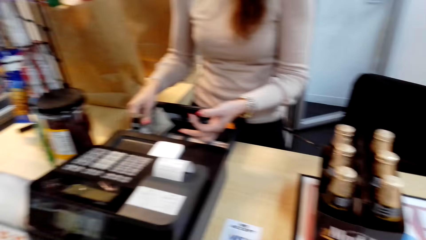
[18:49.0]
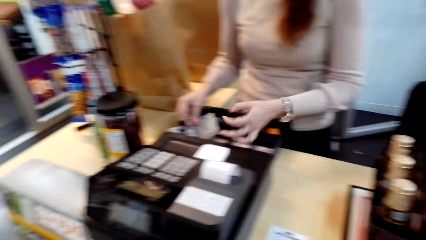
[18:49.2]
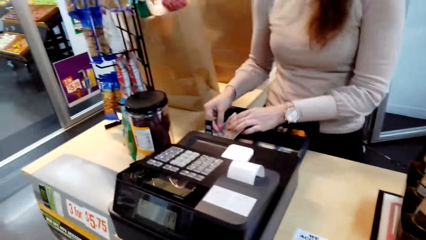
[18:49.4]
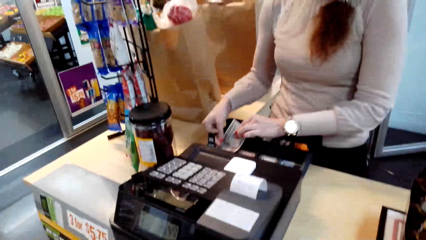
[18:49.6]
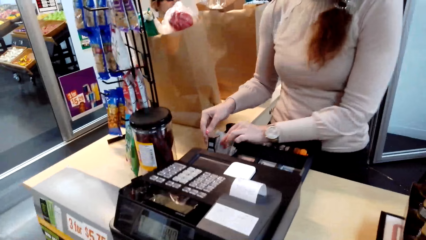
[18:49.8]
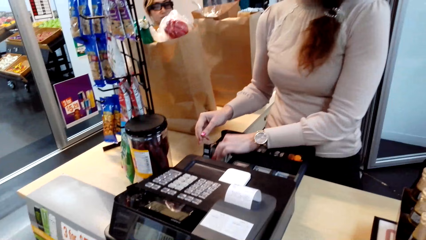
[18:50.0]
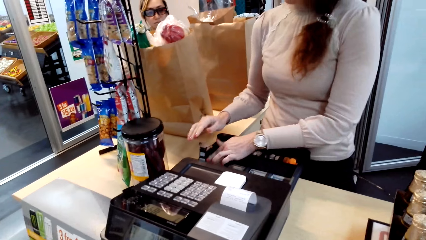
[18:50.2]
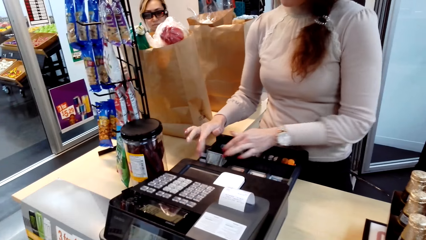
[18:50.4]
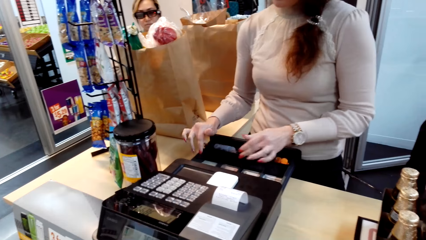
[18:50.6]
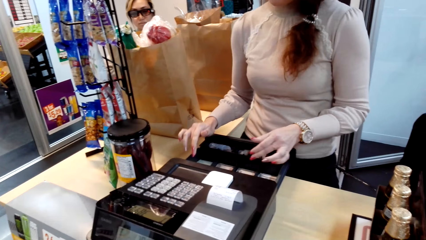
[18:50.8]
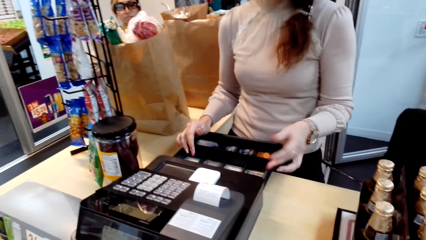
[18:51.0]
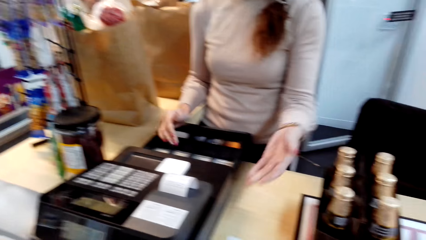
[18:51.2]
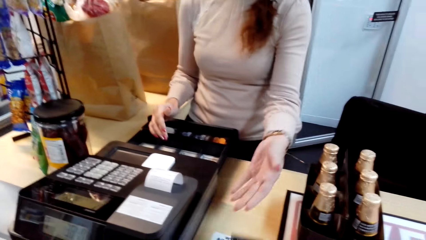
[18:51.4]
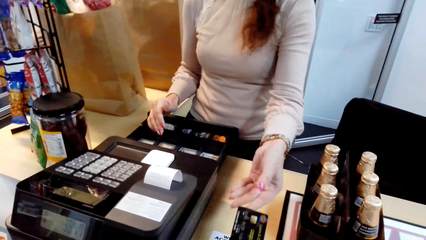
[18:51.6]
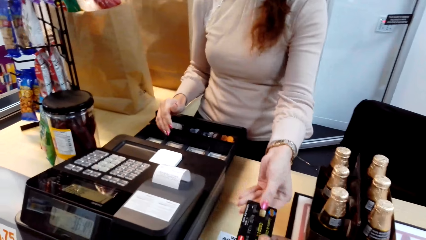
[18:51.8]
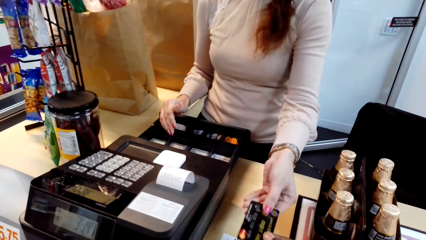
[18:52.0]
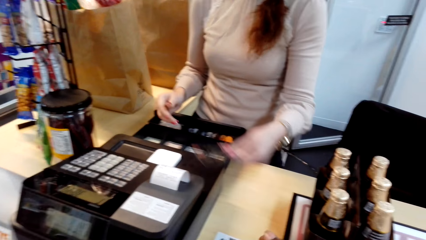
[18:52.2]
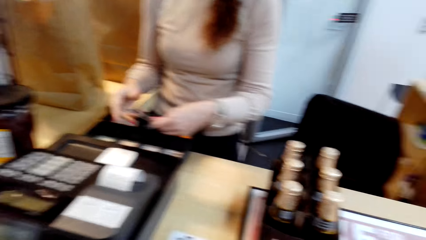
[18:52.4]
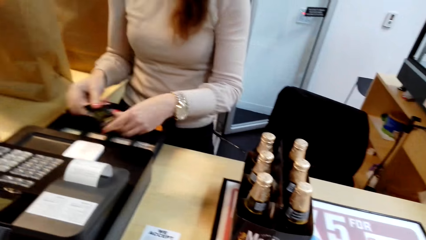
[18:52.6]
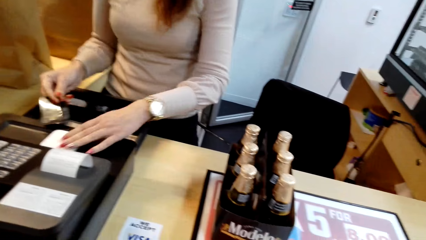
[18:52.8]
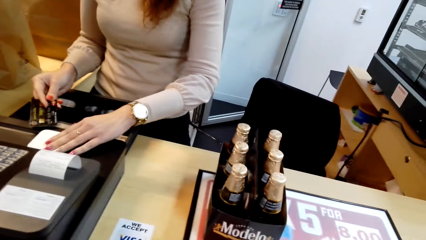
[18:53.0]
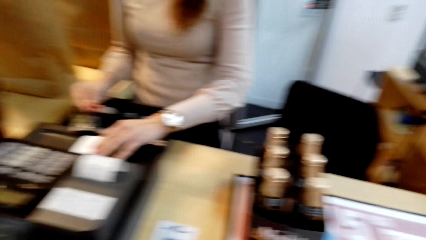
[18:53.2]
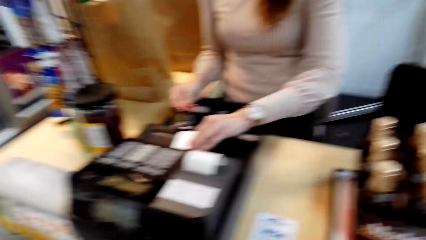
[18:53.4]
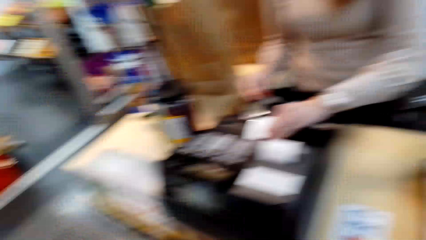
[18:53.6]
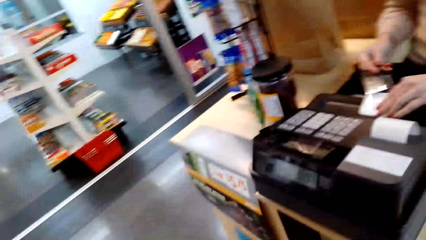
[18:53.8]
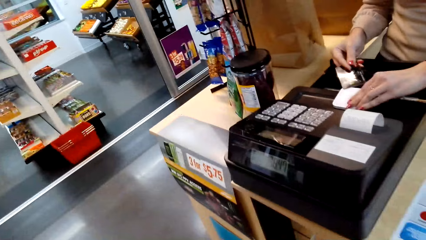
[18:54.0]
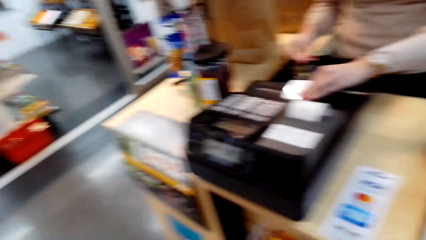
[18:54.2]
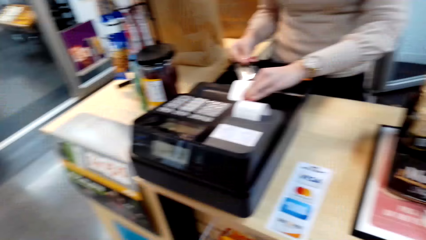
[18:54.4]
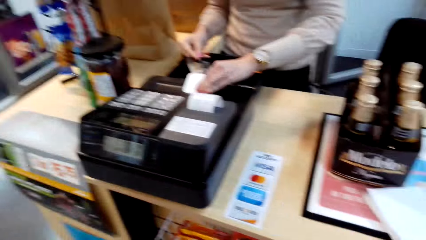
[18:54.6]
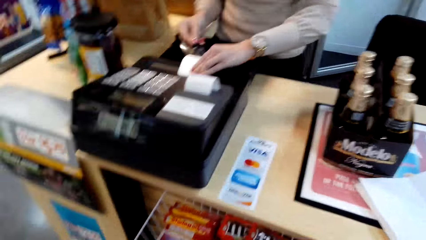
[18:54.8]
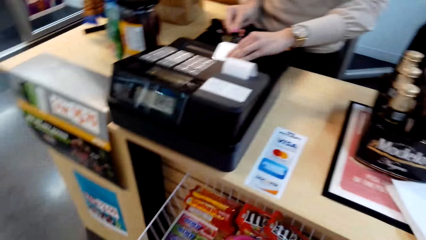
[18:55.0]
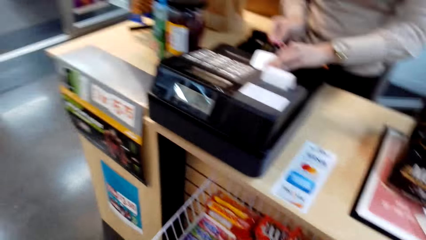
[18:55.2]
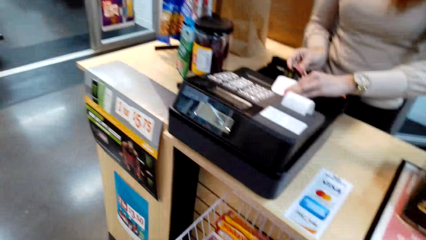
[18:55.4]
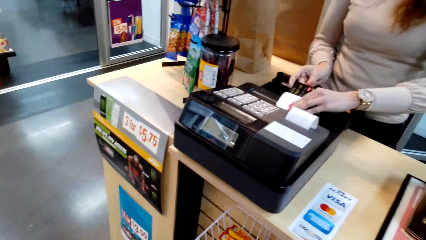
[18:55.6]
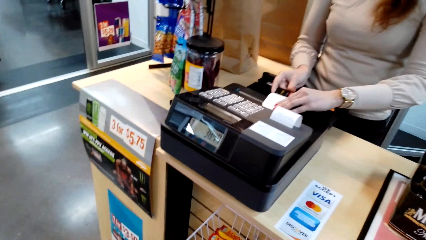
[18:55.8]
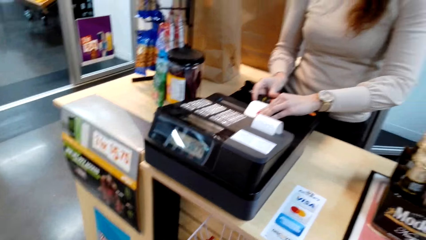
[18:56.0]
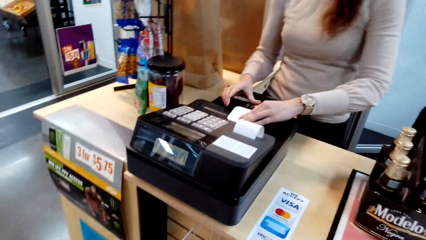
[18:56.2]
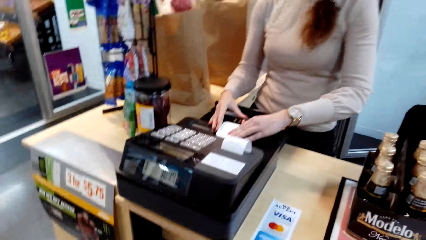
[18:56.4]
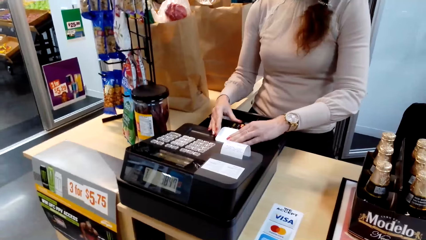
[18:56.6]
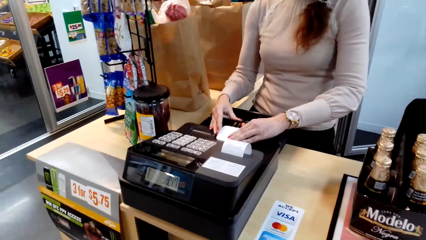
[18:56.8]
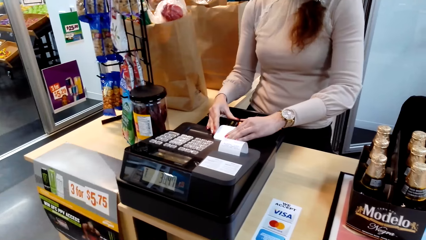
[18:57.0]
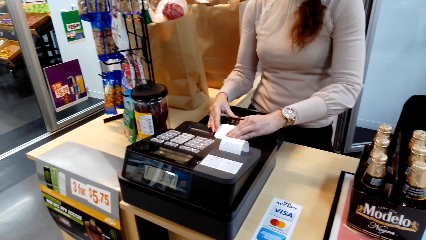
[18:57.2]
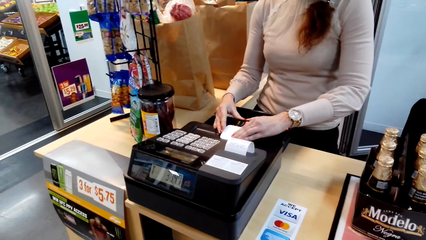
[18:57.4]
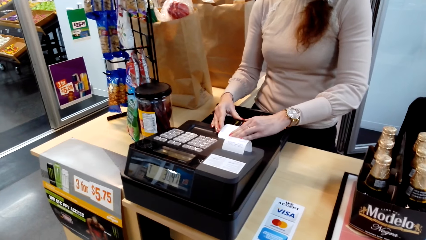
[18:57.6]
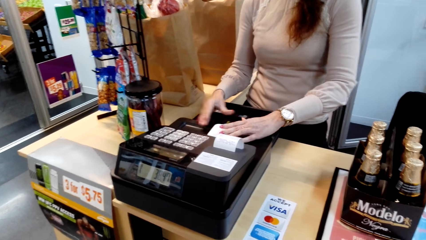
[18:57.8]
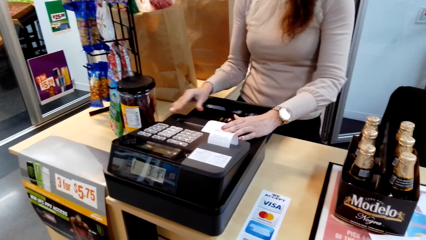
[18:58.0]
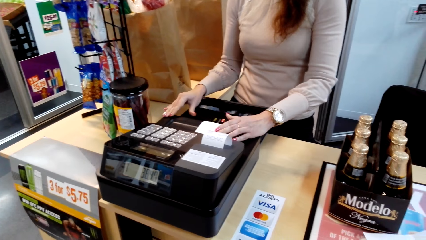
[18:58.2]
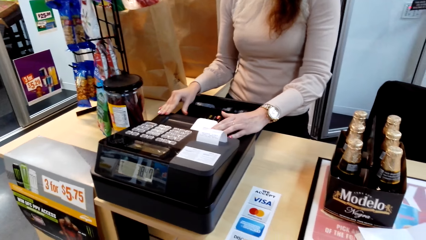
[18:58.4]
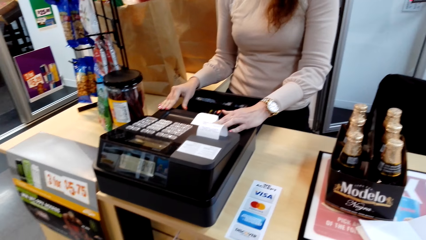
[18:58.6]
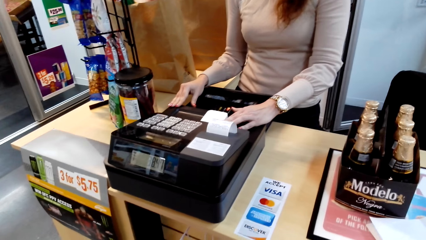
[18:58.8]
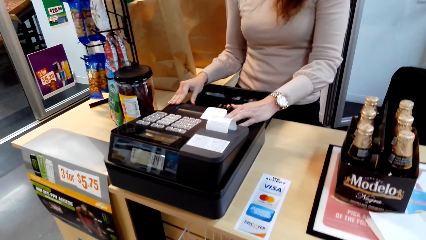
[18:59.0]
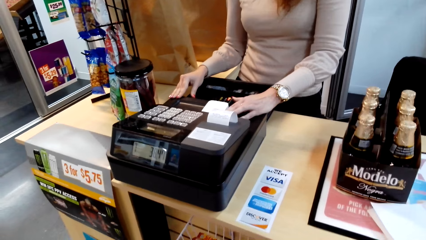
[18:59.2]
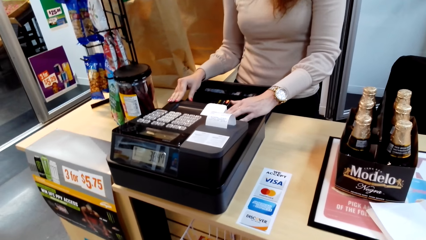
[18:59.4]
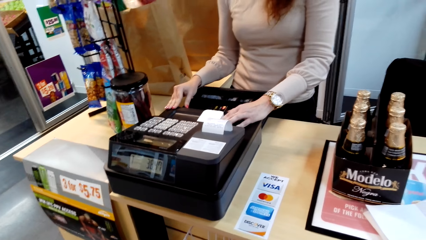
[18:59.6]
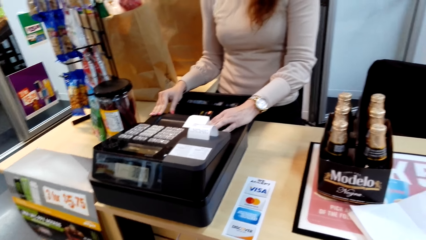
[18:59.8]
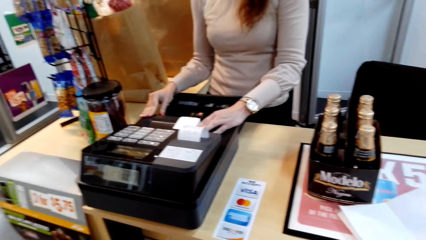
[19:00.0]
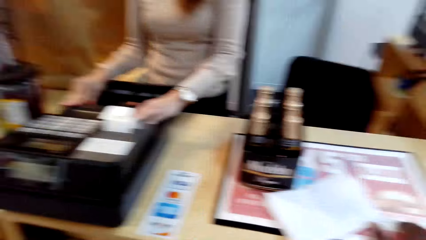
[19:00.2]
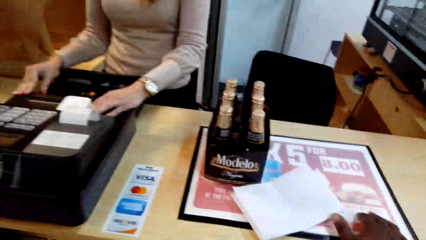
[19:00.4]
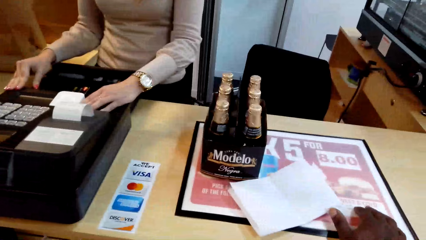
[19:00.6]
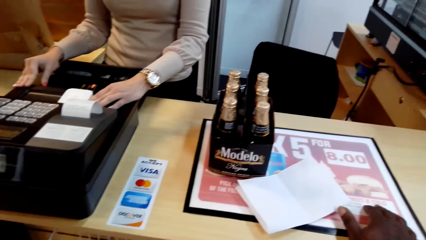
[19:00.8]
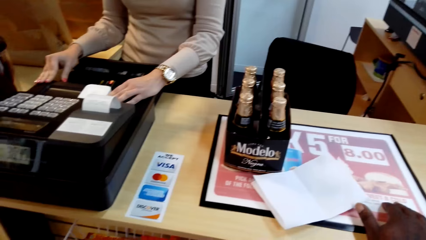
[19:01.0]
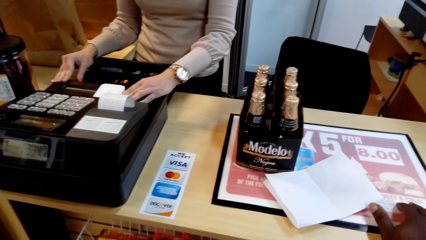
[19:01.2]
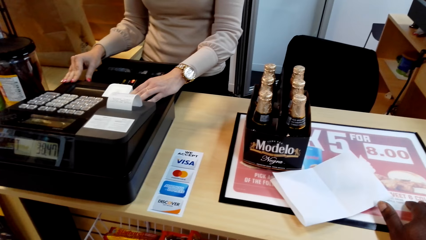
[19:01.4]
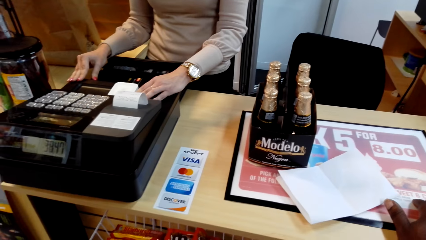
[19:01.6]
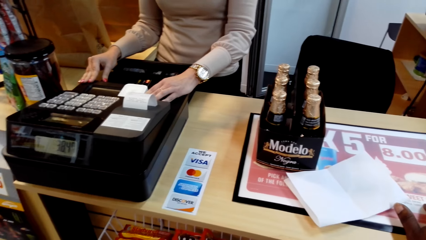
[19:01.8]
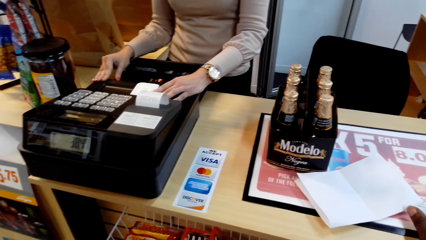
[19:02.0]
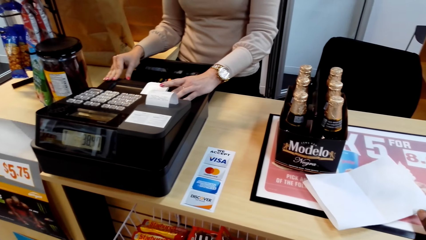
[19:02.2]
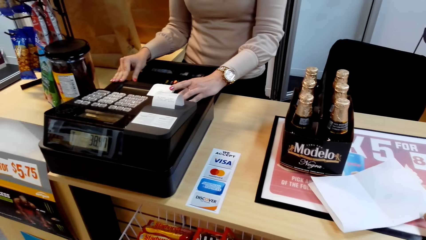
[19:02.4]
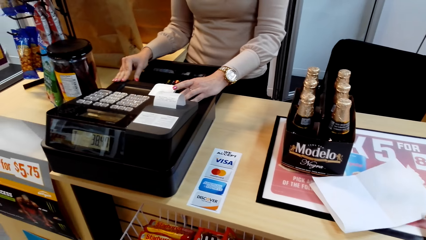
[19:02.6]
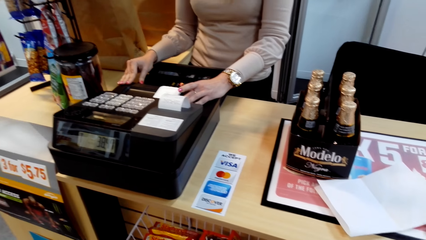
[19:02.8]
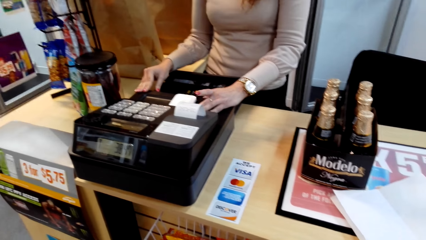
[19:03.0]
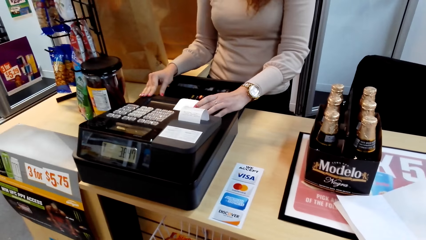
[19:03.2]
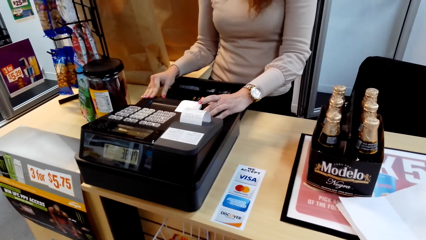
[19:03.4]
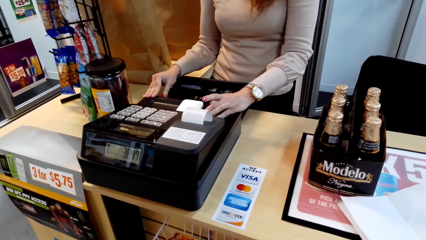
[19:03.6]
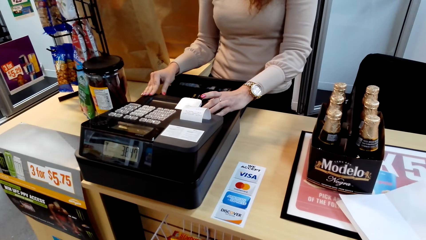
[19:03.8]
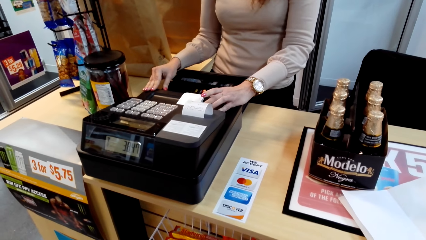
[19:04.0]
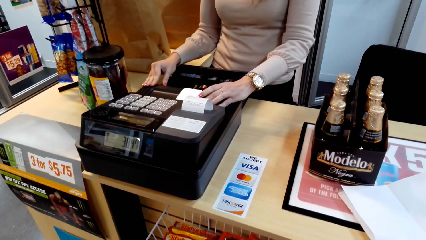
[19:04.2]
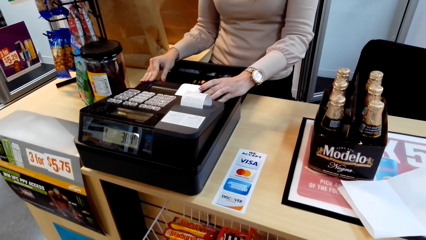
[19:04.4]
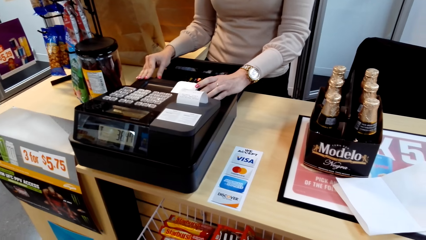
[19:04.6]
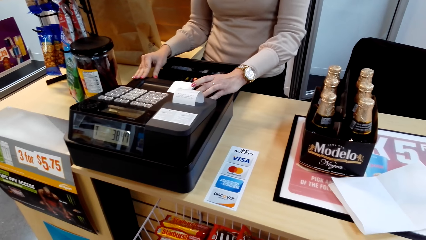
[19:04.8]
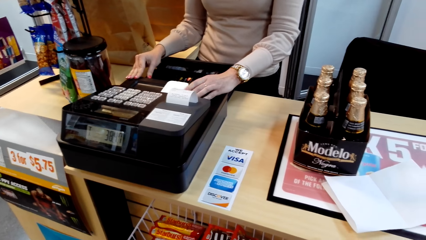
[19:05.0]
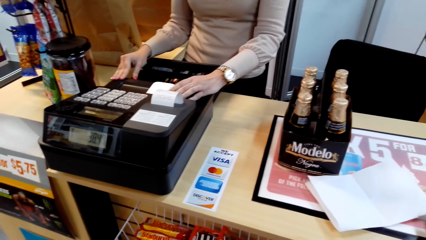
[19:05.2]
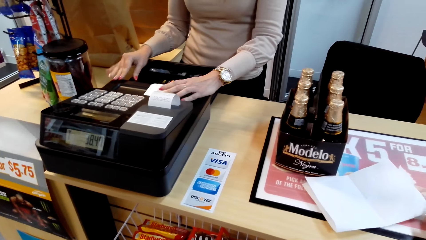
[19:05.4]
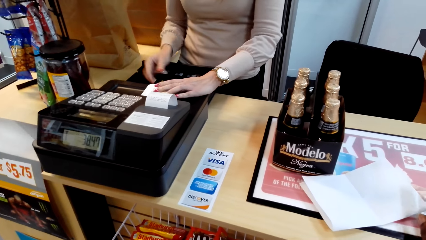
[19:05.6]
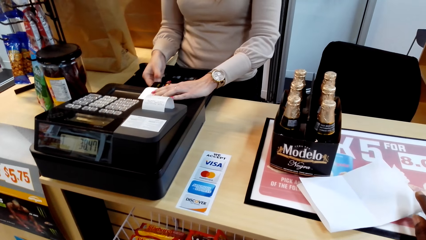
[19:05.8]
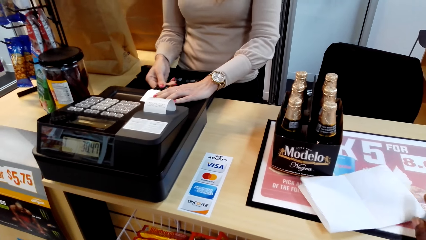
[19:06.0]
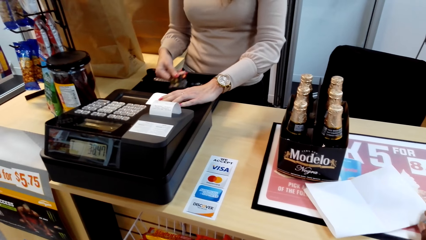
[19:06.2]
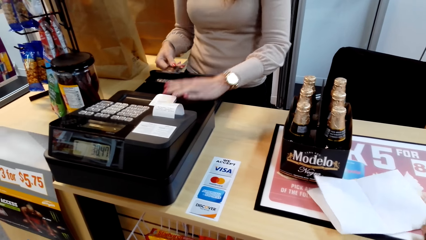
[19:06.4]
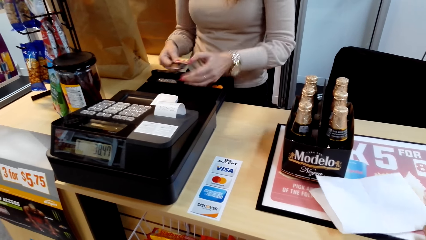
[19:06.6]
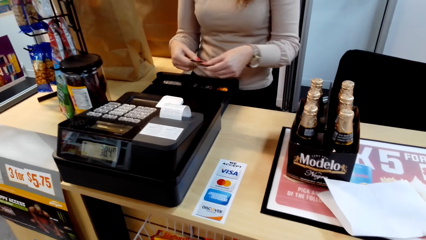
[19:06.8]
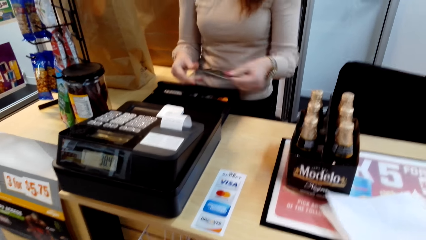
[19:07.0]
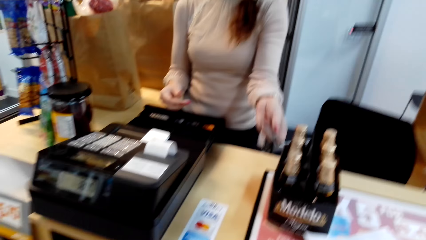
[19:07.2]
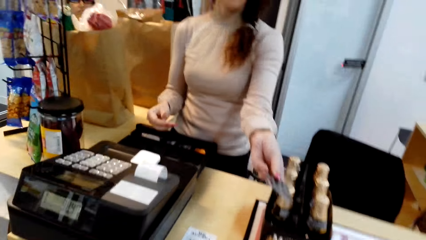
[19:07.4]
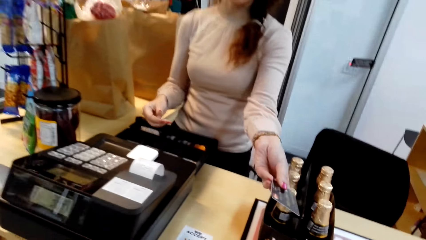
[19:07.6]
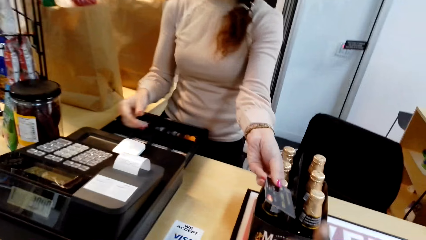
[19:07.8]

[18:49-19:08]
The camera wearer gives the person a card. The person inserts the card in the cash register machine. The camera wearer inserts the card in the billing machine. The person taps the cash register machine and removes the card from the cash register machine. The camera wearer removes the card from the machine. The person gives the card to the camera wearer.
